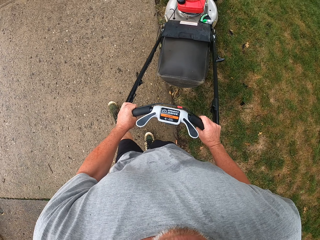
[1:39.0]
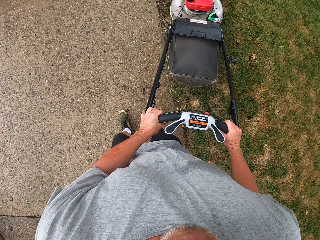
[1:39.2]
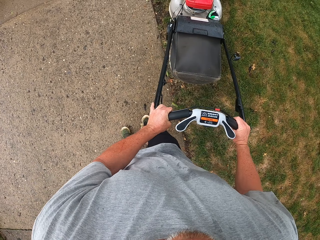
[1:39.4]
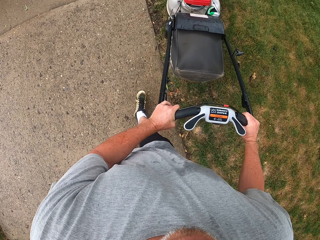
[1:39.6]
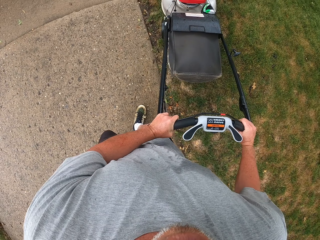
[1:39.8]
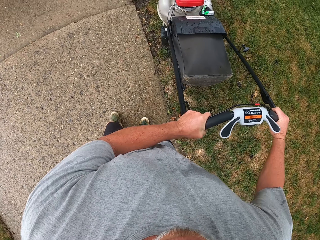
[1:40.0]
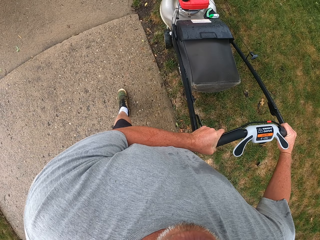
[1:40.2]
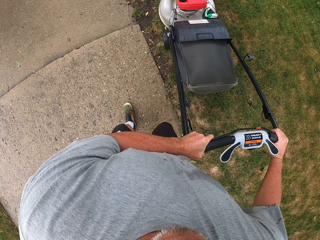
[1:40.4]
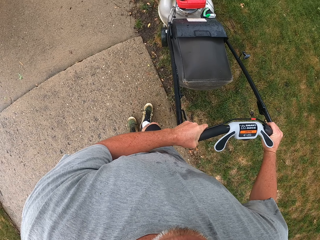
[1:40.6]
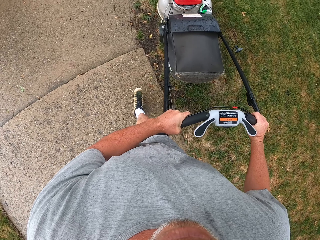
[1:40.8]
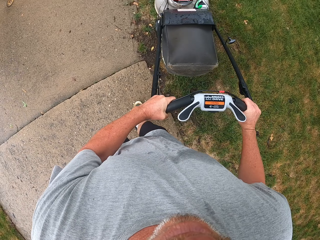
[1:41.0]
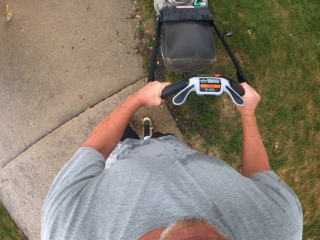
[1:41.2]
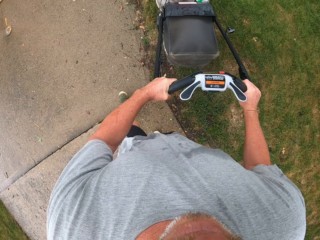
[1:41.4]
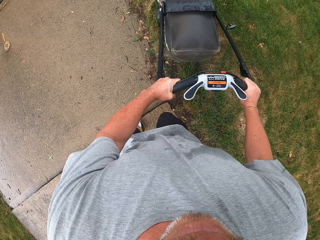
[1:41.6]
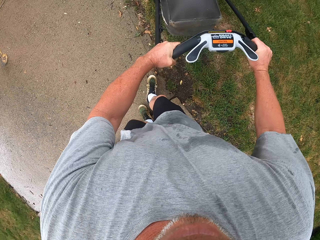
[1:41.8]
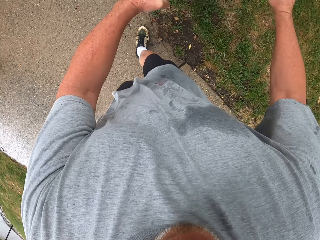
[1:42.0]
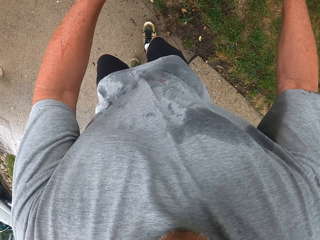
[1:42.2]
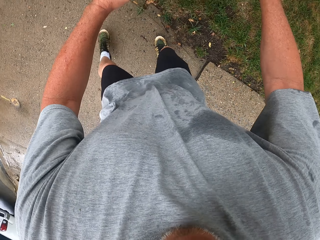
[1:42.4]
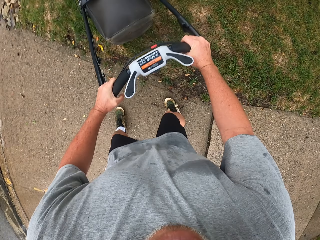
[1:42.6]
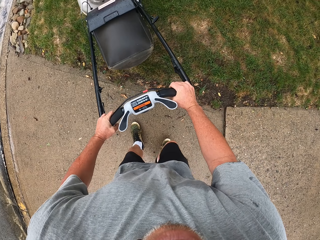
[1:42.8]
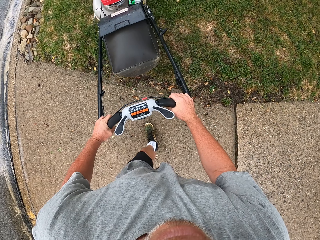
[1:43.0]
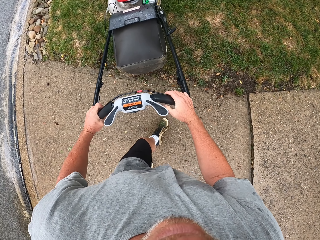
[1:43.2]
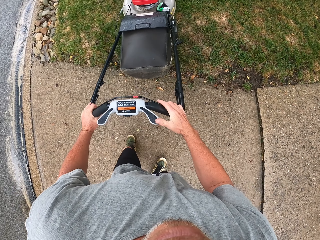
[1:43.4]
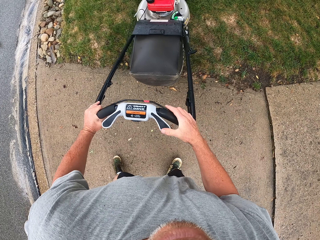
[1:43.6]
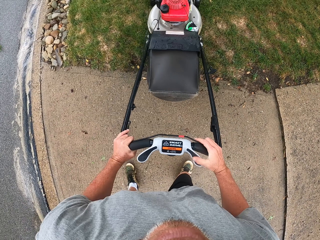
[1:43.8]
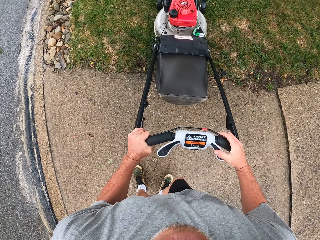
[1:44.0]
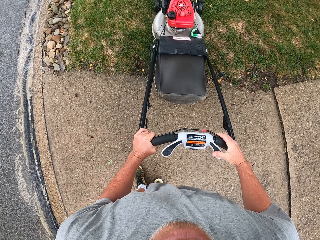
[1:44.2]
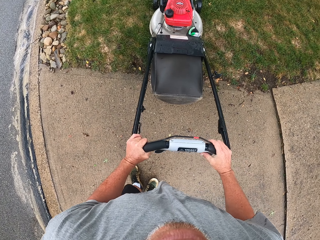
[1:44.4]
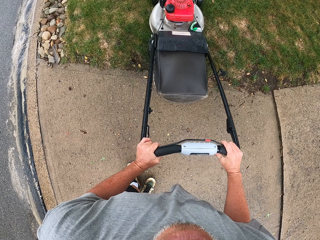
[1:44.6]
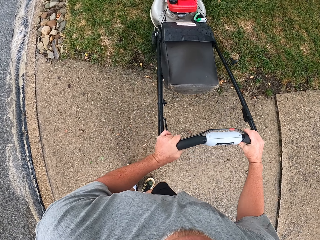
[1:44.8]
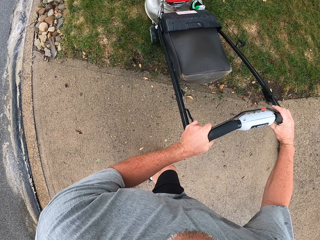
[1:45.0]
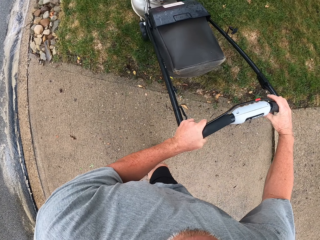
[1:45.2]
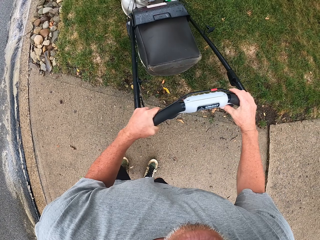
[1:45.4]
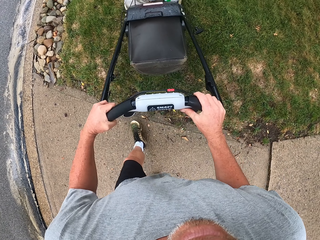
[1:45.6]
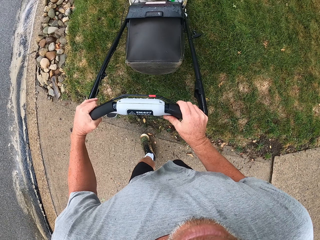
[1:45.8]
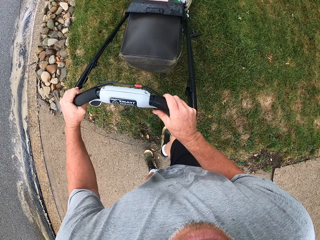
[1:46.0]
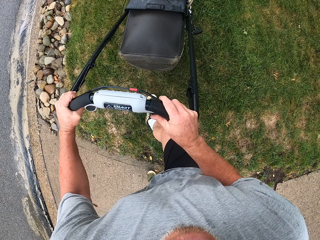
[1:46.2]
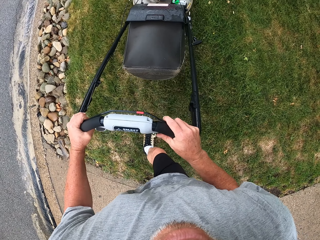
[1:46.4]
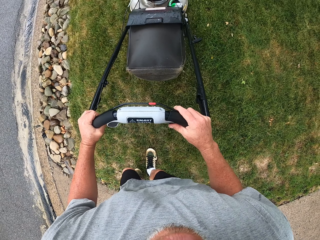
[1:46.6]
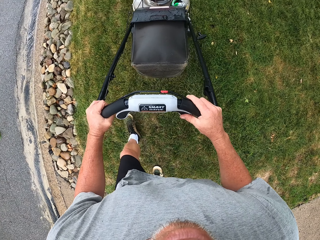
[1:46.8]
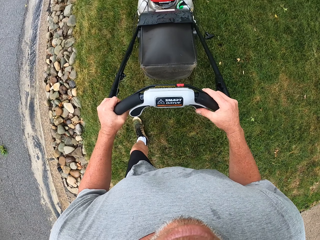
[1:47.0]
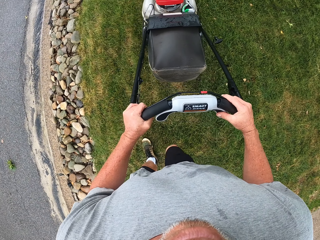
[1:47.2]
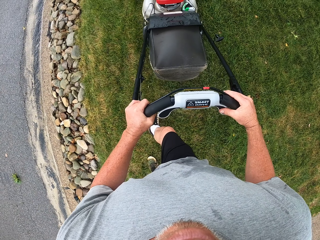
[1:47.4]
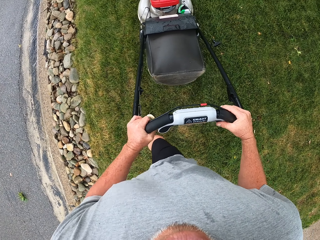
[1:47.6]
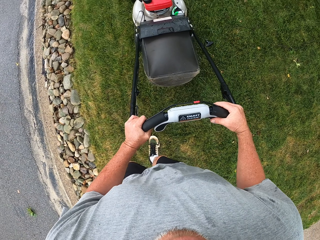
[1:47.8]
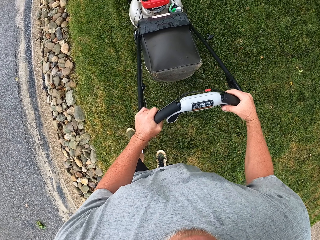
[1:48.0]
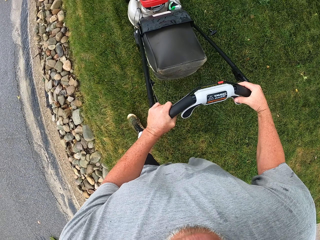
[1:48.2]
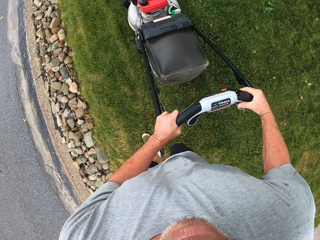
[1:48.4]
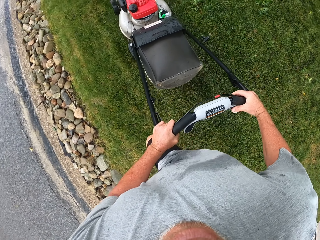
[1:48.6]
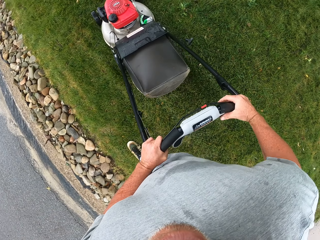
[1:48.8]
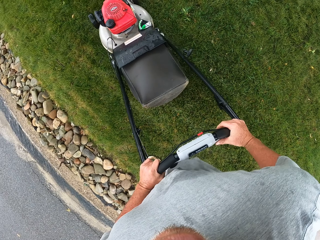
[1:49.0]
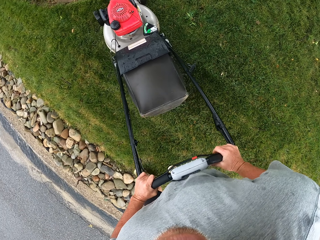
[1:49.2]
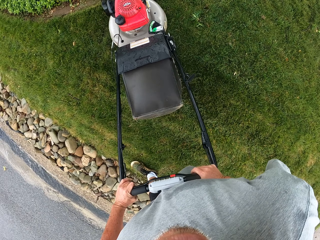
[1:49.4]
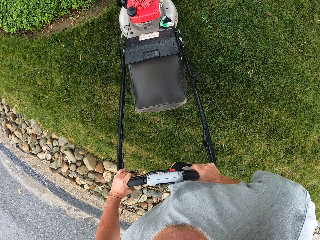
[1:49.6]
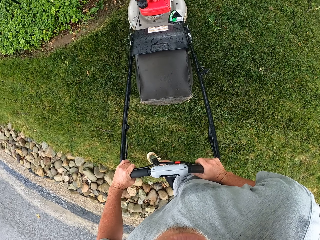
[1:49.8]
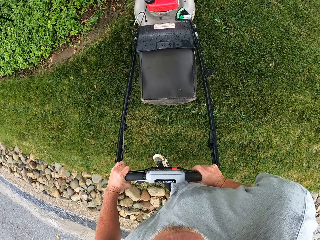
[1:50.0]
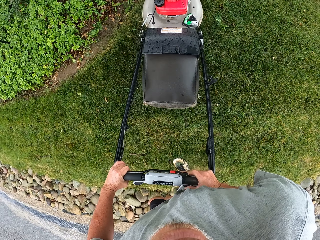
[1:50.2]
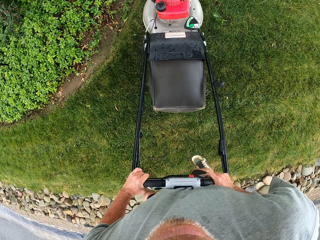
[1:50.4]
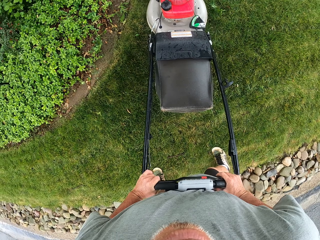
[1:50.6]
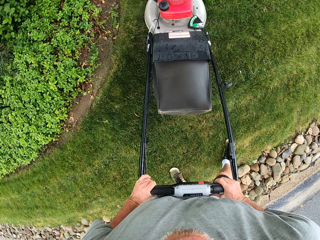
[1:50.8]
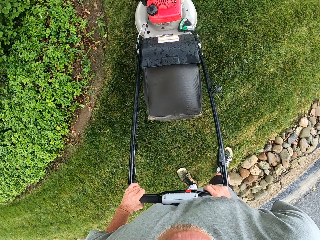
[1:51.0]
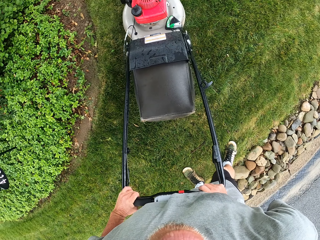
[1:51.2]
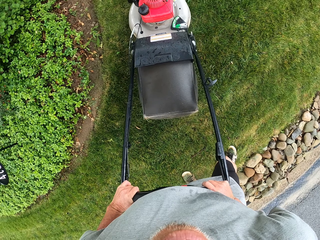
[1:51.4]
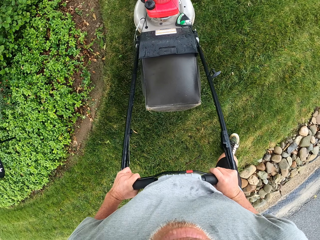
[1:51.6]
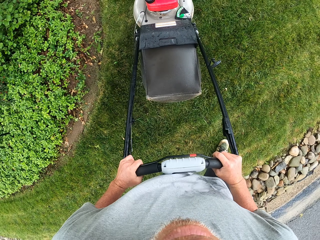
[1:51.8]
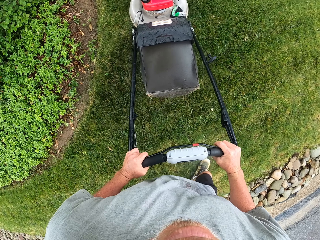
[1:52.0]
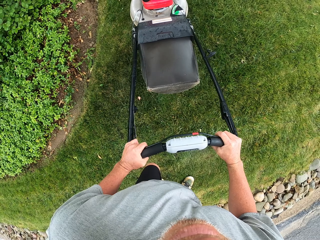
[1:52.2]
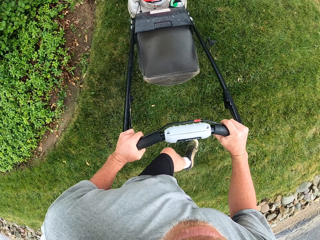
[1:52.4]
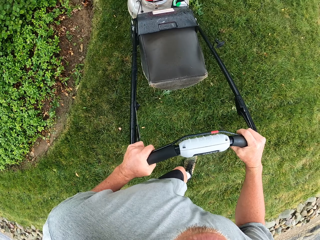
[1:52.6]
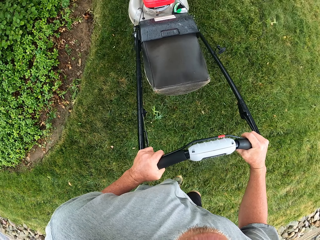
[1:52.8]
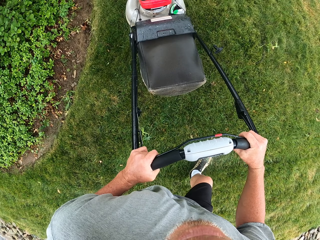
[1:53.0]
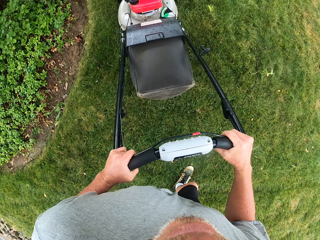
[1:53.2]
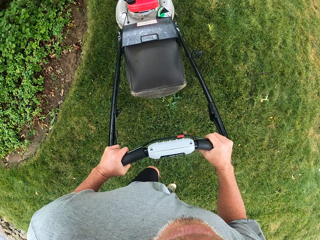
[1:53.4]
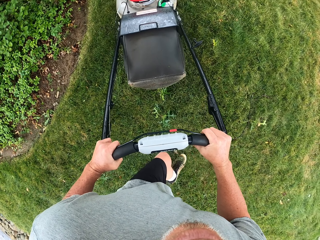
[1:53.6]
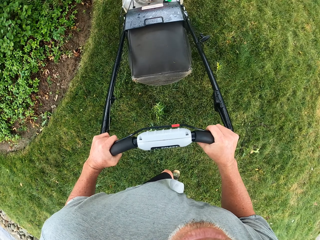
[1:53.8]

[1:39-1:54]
The camera wearer cuts grass with a lawn mower. They make a turn. They cut grass with the lawn mower. They make a turn. They cut grass with the lawn mower.

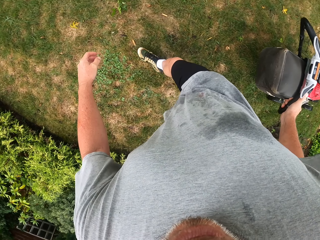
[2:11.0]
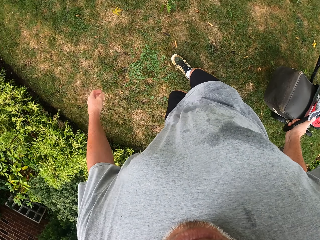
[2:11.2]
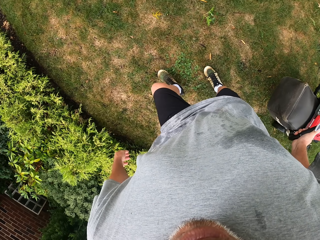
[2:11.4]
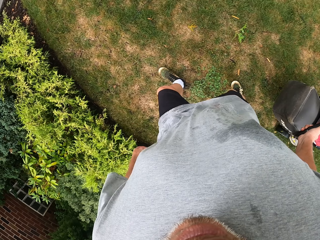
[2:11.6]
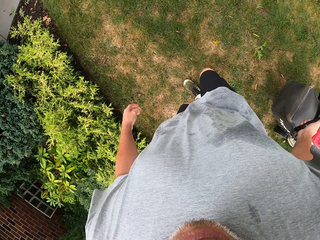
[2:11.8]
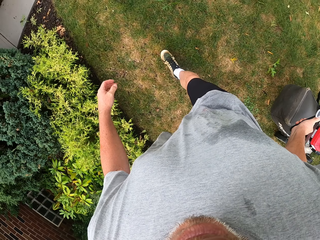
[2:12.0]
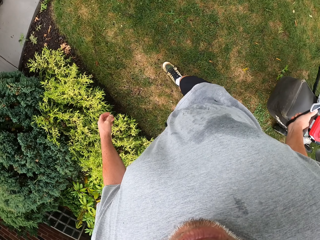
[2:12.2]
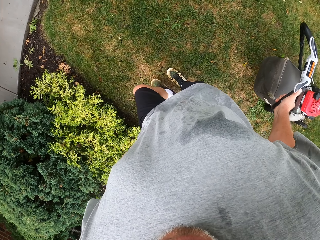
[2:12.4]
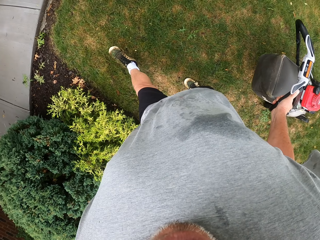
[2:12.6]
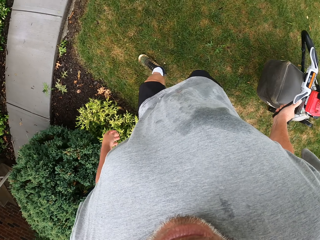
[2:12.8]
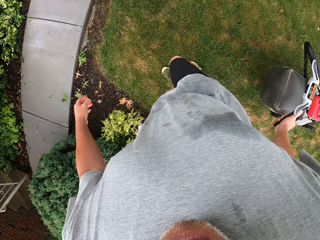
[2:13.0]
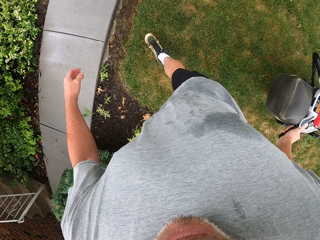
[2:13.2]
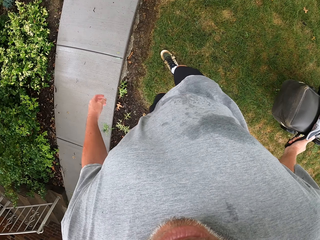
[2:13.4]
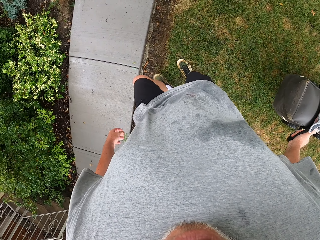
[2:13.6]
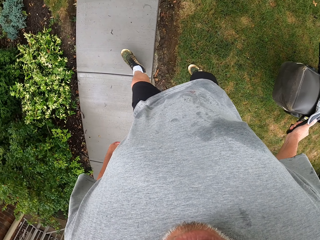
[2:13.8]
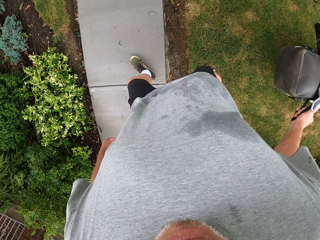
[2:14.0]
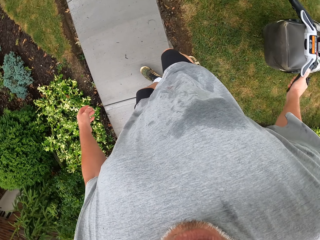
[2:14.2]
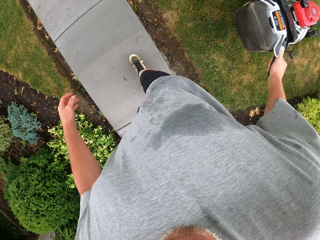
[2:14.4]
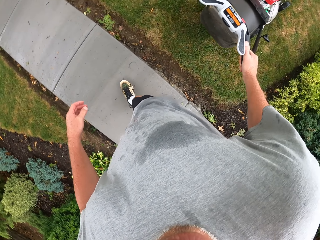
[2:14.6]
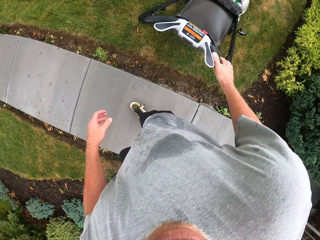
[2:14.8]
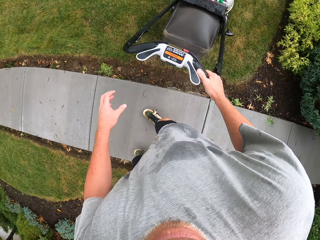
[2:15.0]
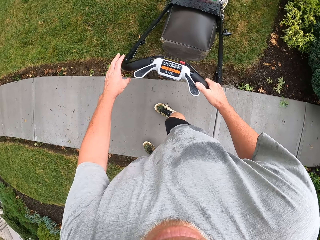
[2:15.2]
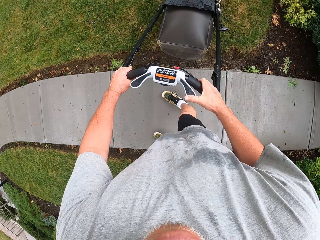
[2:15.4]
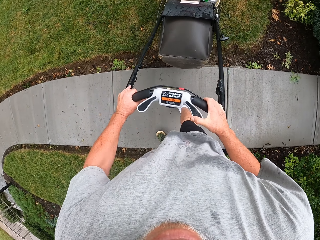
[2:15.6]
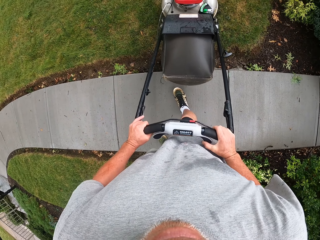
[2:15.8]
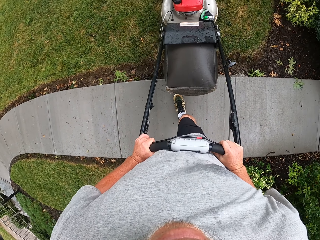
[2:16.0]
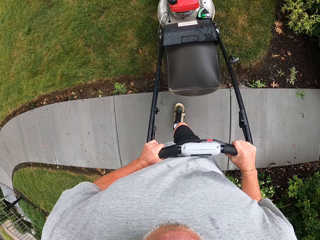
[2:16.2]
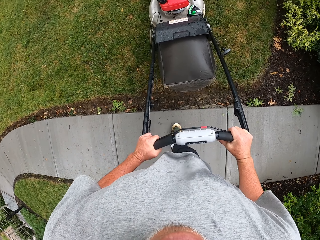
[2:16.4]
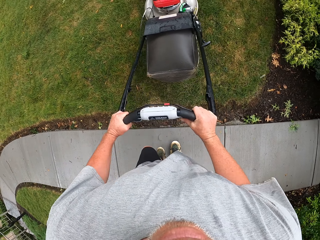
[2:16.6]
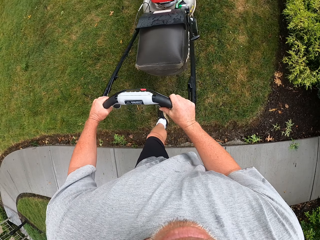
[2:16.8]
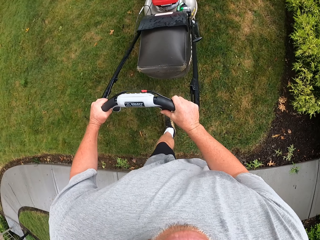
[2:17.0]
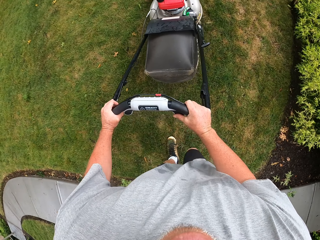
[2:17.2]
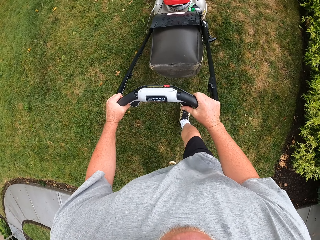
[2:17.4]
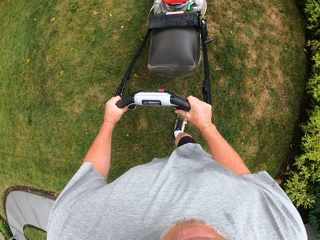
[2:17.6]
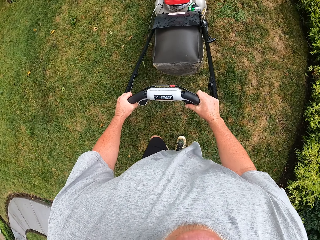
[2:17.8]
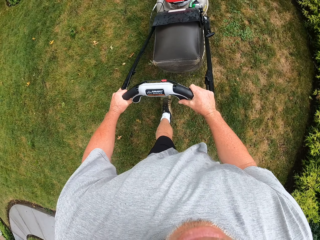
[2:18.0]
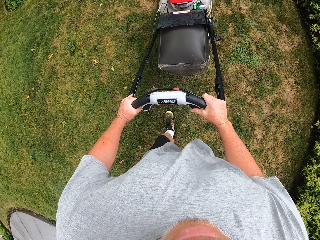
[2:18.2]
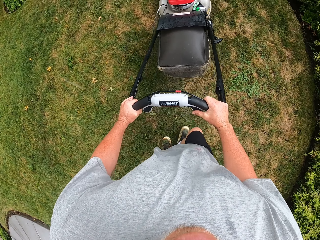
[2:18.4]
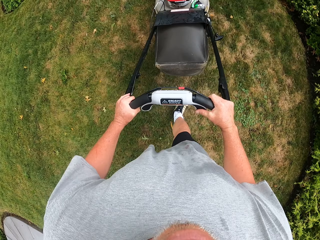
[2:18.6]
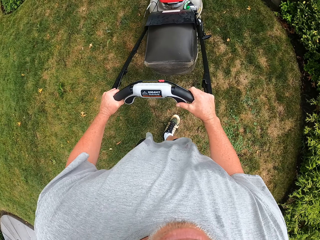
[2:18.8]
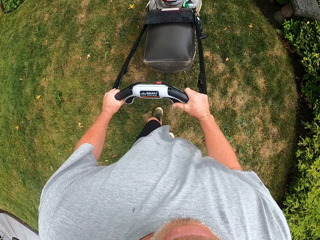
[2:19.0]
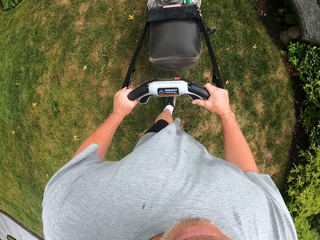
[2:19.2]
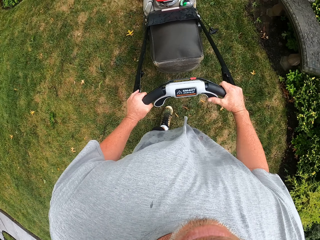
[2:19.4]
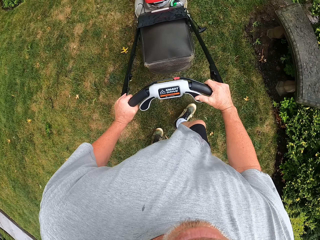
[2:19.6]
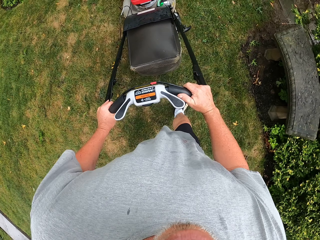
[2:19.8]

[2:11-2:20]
The camera wearer reverses the lawn mower. They push the lawn mower on the grass. They cut grass with the lawn mower.
